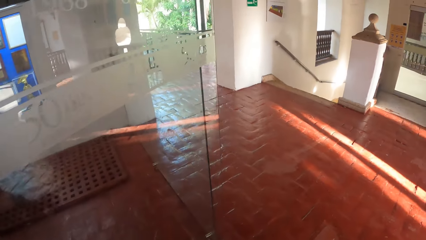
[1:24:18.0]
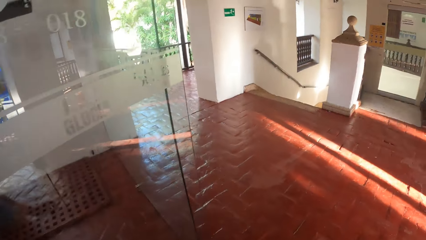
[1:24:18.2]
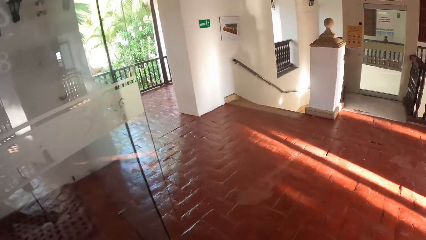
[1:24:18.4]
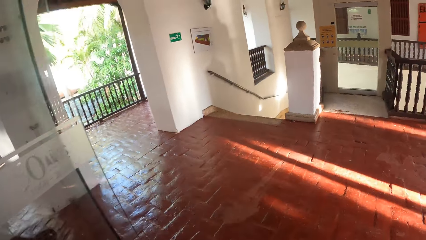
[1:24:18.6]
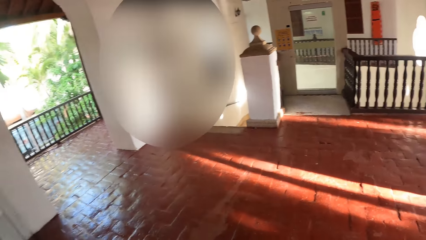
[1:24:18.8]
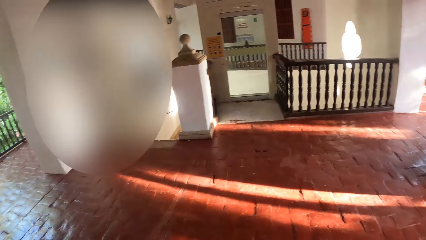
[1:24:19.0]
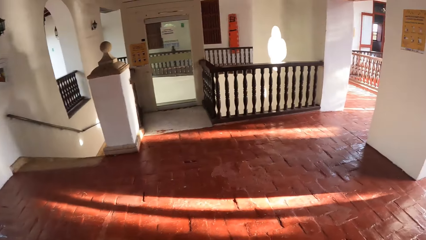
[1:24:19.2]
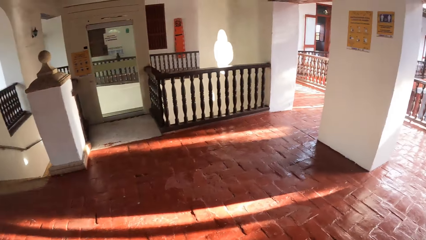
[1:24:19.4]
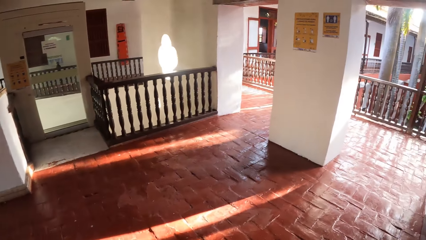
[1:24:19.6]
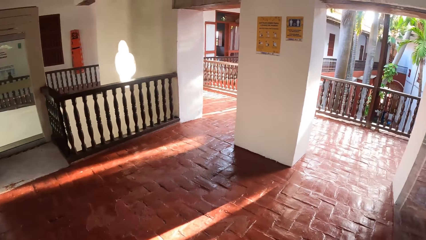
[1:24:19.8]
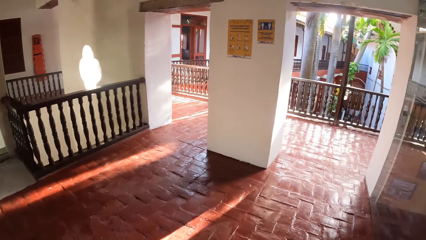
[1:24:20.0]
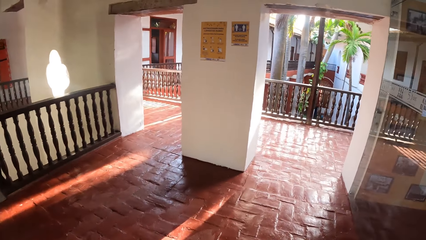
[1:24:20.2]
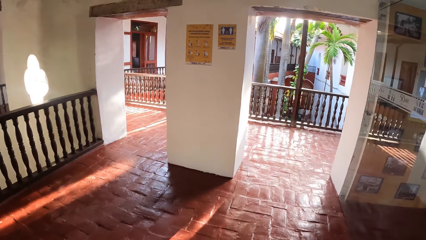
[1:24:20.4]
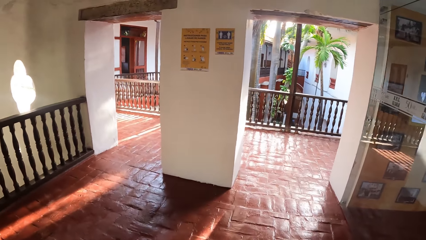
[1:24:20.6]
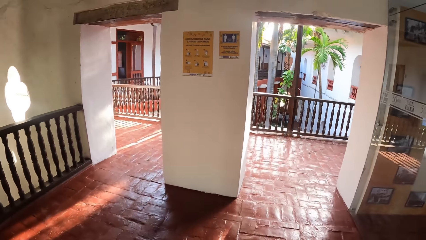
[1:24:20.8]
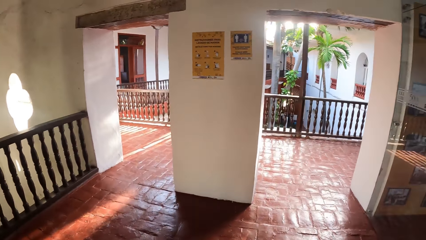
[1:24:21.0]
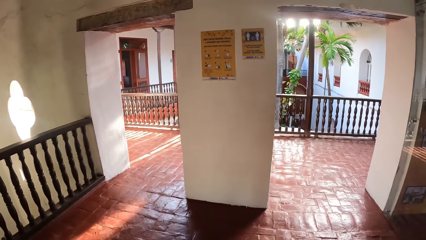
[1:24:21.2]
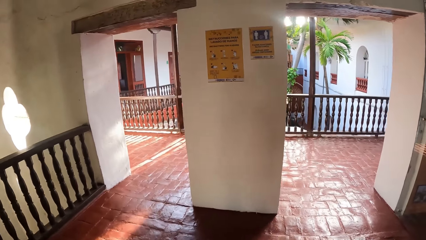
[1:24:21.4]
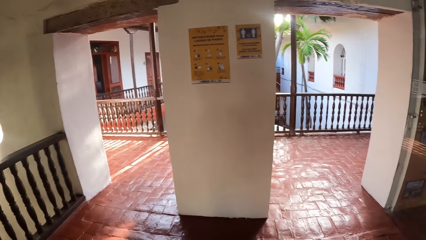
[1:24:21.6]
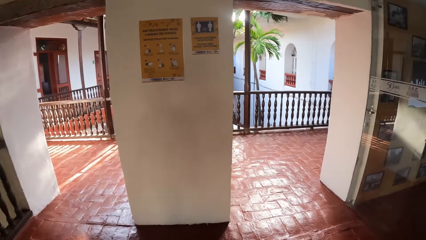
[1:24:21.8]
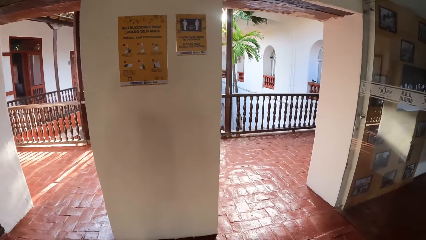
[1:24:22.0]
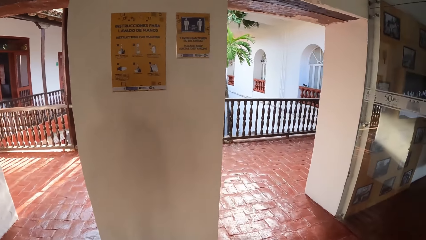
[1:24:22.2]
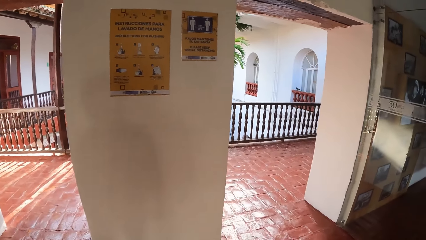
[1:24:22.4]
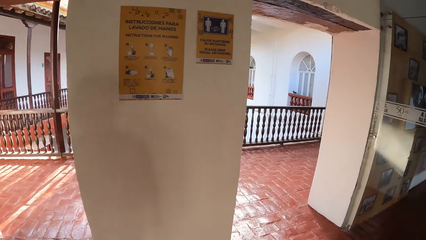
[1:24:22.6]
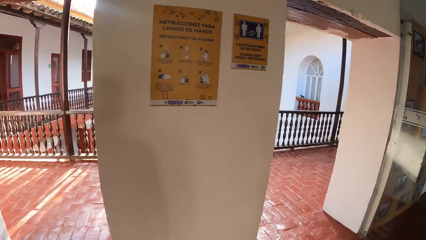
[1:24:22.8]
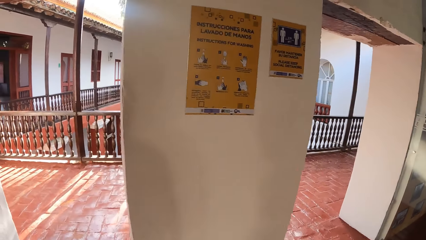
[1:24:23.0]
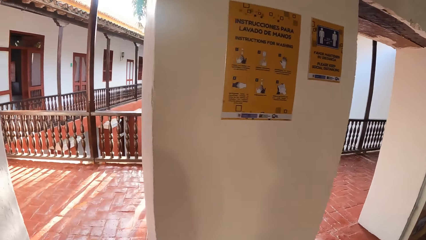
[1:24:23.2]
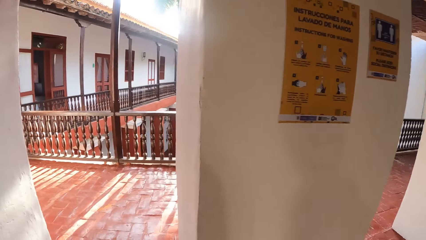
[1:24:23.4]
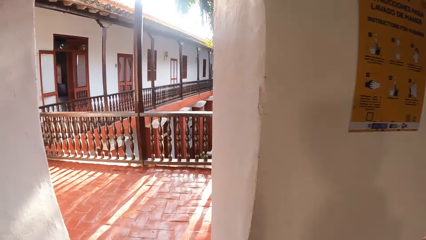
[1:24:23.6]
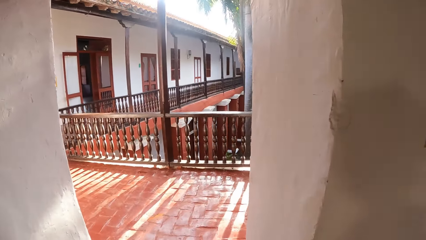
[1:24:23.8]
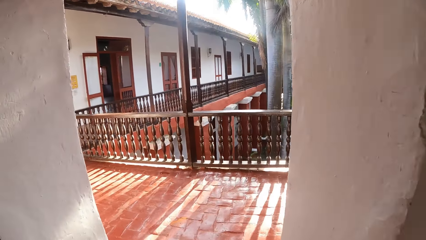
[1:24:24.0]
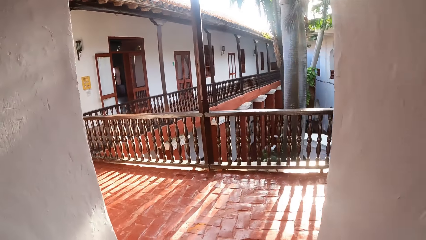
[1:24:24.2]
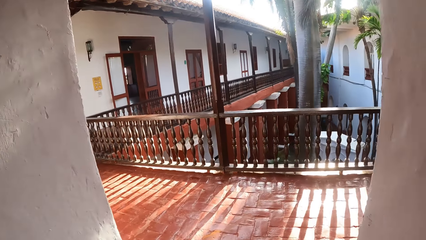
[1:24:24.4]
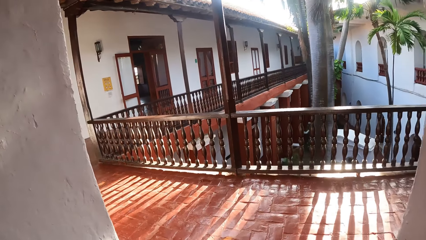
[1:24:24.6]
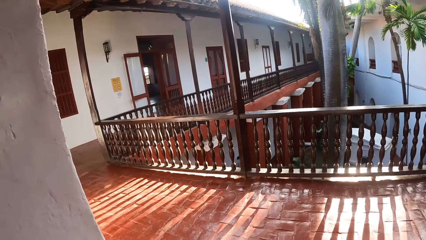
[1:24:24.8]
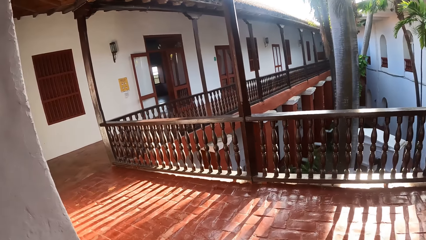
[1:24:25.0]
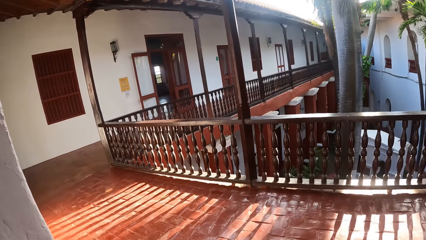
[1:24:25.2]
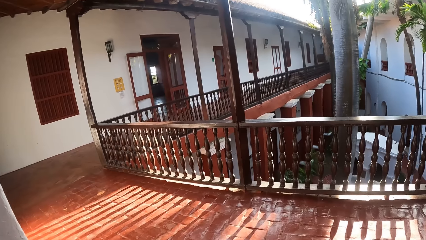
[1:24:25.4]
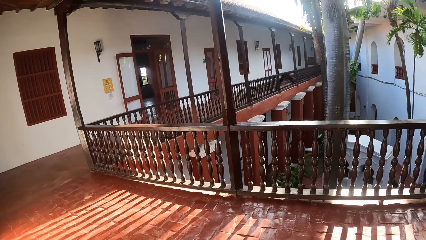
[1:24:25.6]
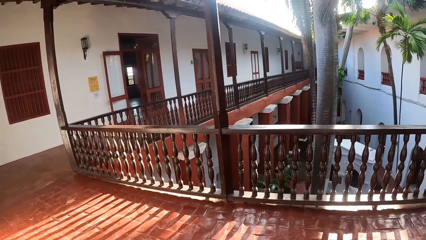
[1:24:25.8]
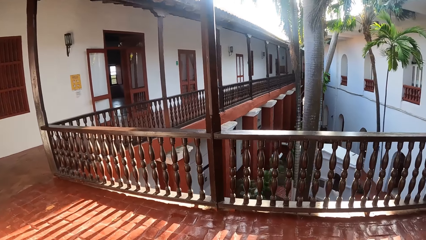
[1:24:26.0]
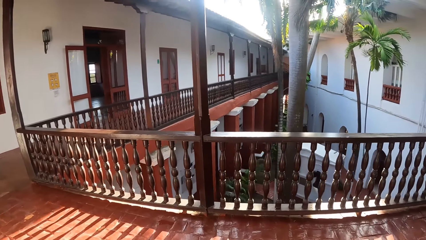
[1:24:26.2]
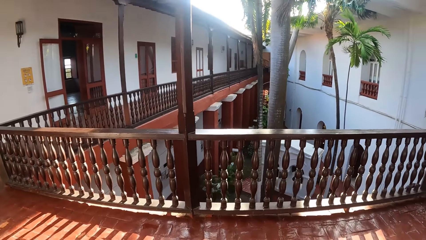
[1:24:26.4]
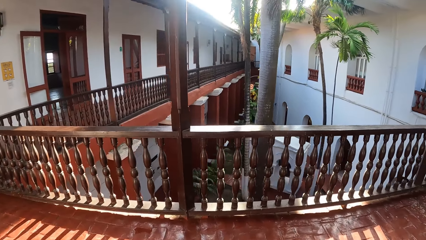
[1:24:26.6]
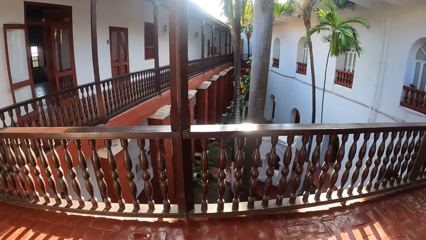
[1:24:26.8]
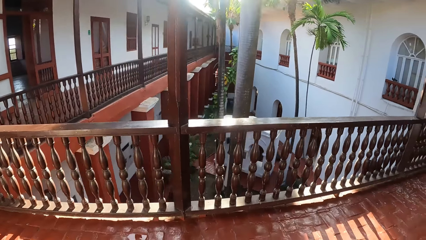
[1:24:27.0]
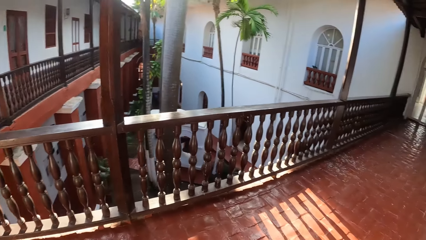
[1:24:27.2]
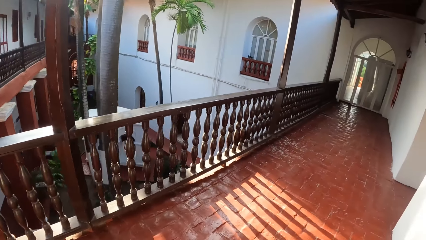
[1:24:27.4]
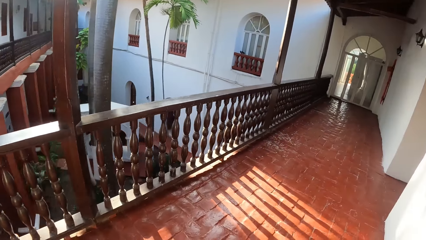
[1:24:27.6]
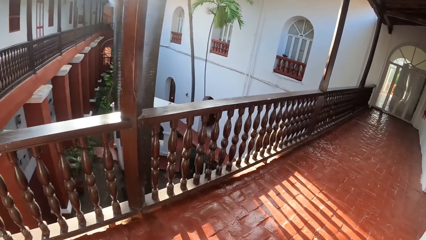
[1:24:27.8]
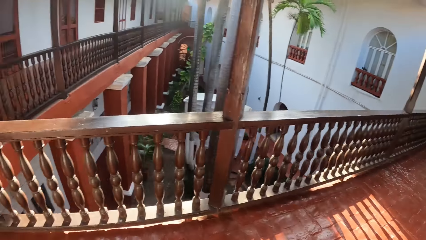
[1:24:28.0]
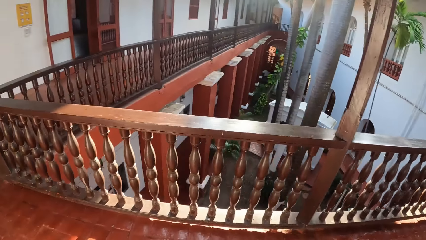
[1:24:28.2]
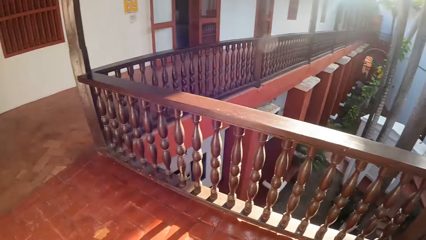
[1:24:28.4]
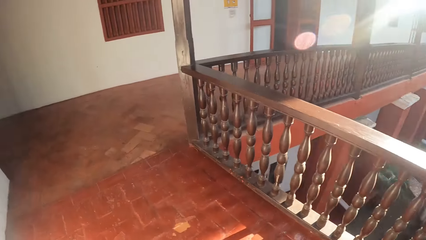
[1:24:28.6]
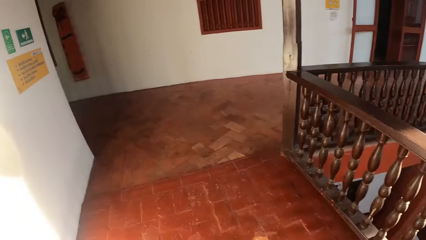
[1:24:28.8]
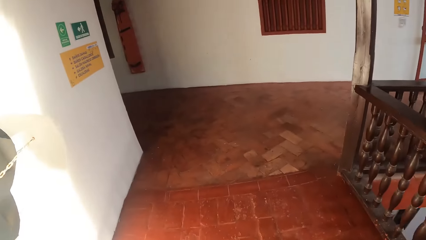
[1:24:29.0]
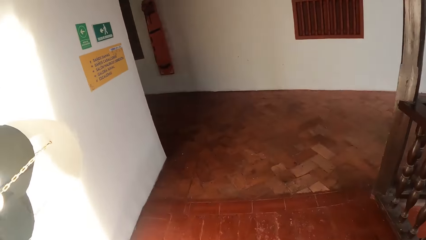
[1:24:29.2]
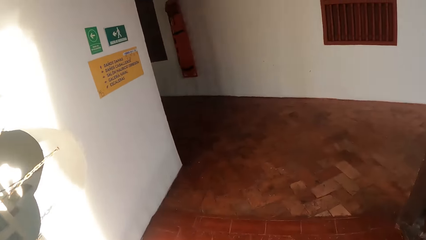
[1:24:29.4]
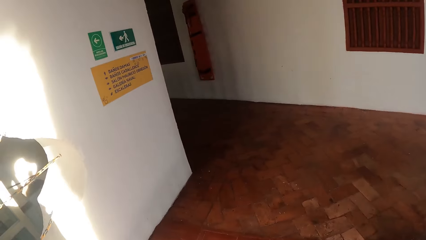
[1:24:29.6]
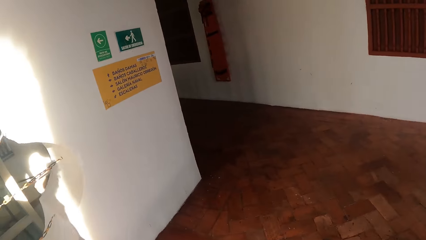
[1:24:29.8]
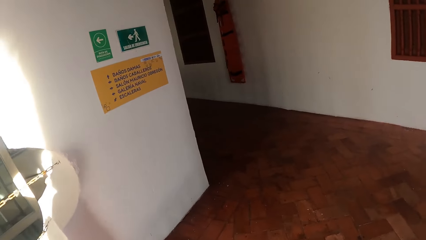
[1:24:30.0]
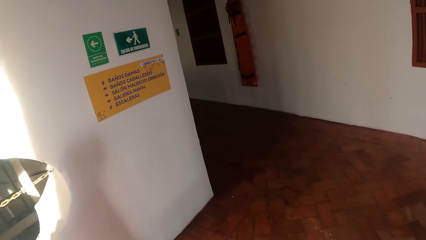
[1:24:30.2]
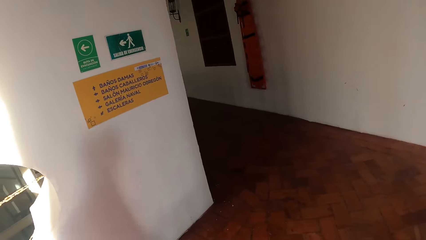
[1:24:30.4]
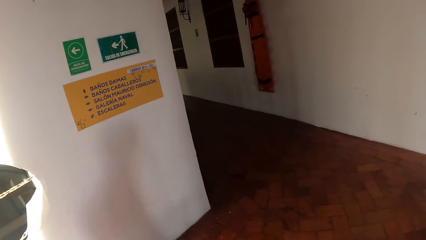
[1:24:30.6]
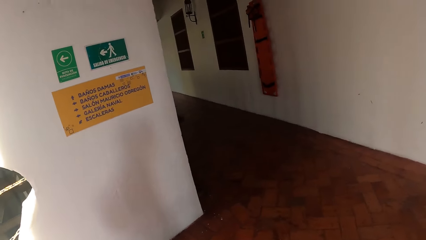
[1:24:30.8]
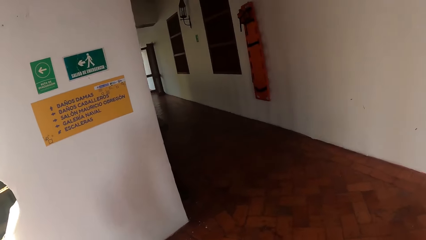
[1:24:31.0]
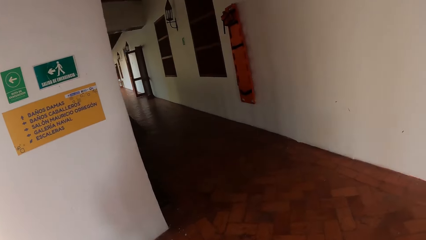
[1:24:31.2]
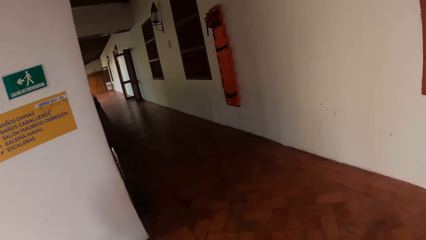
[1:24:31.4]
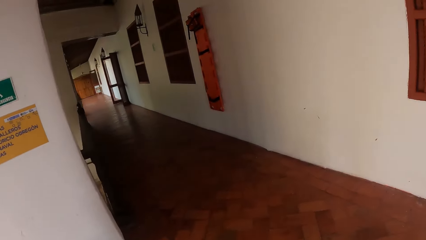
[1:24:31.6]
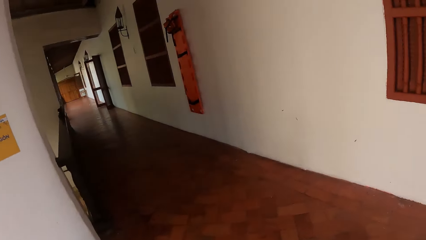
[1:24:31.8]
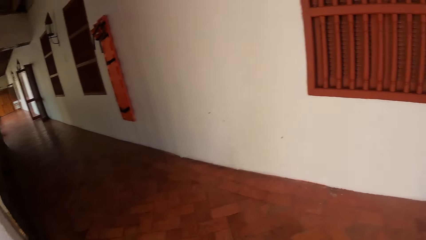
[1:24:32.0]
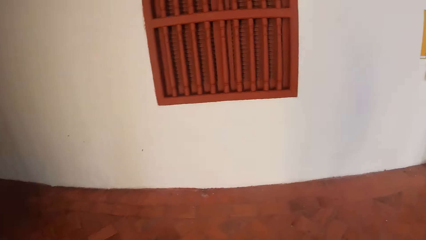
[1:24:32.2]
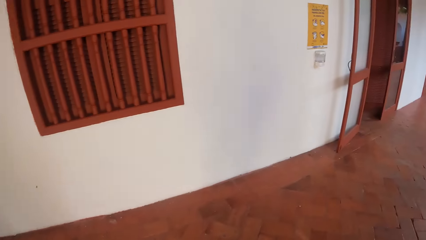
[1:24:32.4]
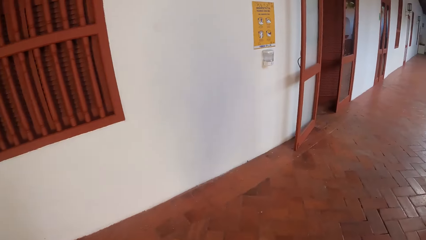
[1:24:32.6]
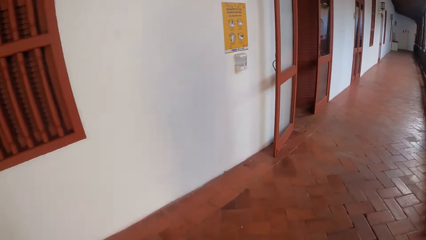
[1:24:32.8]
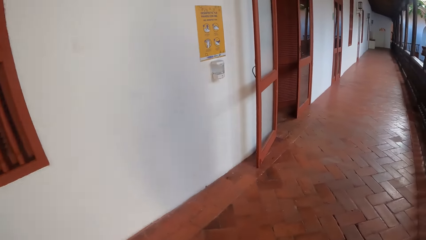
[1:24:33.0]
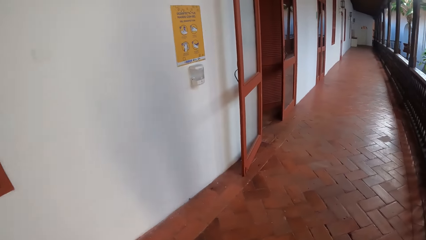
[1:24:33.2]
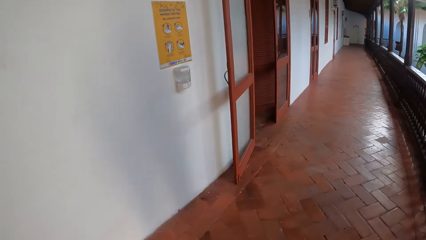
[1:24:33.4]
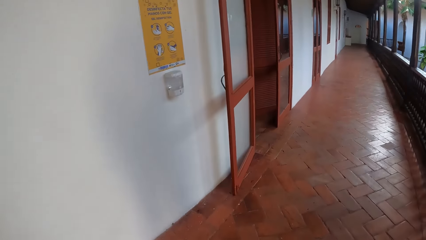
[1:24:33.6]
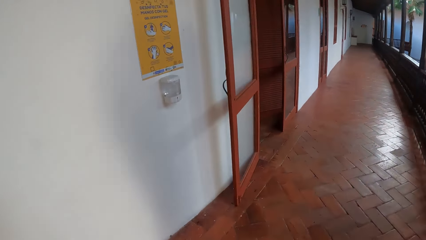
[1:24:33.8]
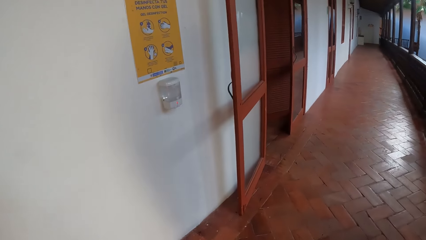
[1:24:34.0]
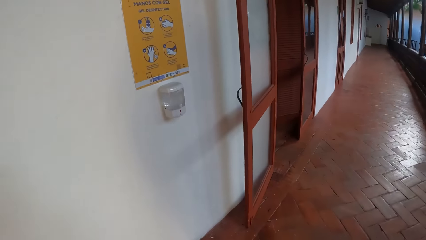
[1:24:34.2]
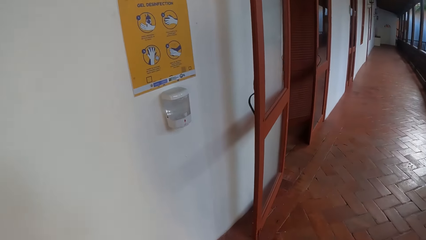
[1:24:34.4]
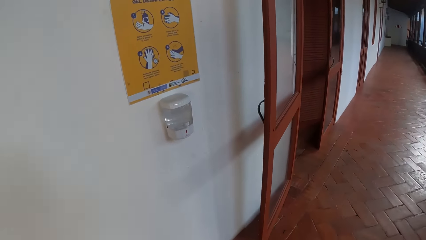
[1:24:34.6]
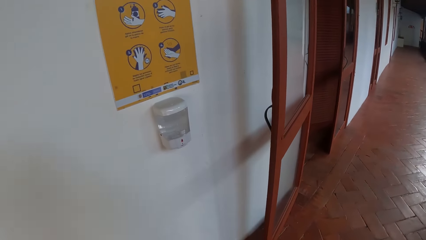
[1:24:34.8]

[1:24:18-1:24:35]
The camera wearer walks down a corridor from the reception.
